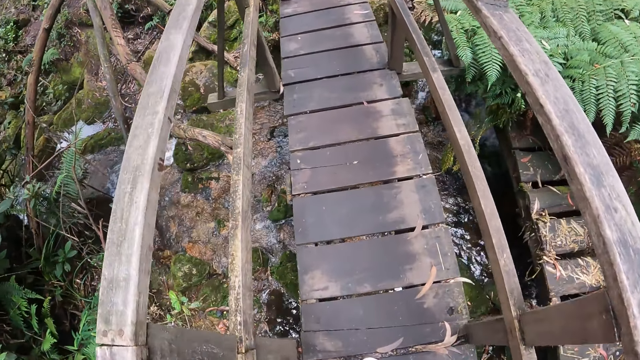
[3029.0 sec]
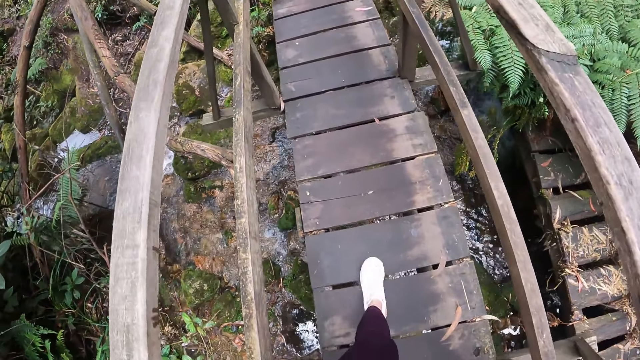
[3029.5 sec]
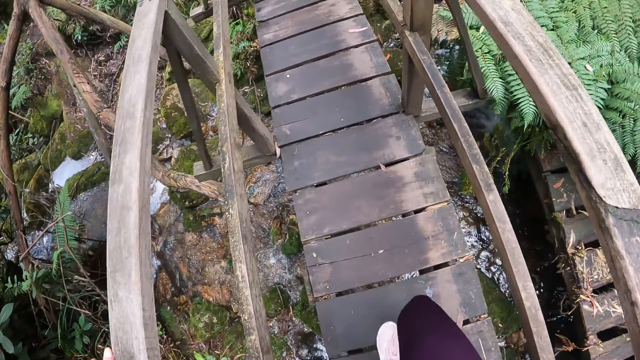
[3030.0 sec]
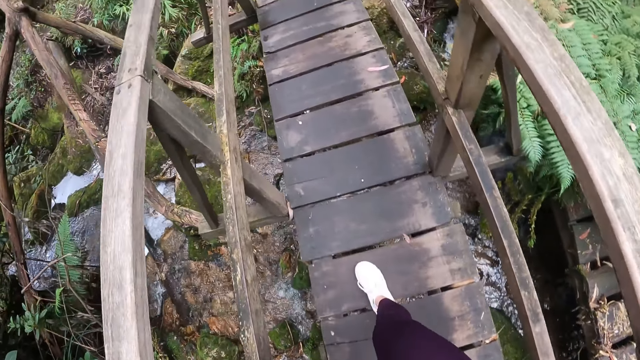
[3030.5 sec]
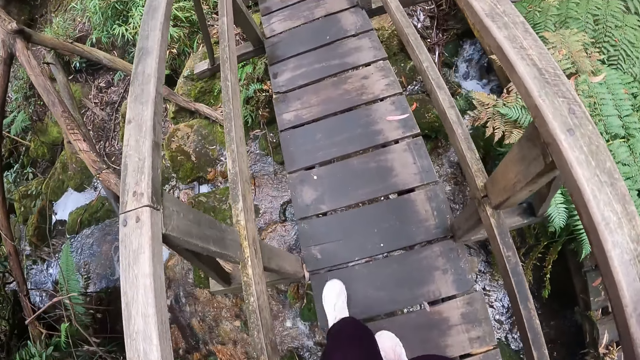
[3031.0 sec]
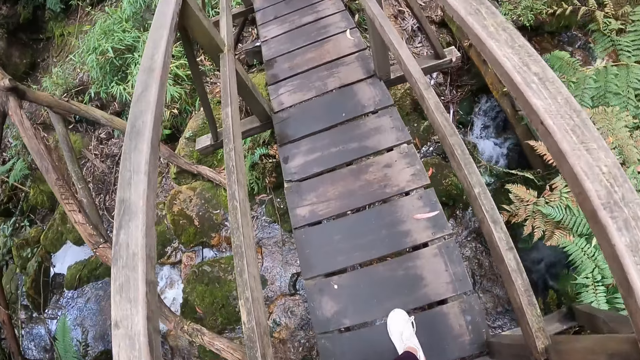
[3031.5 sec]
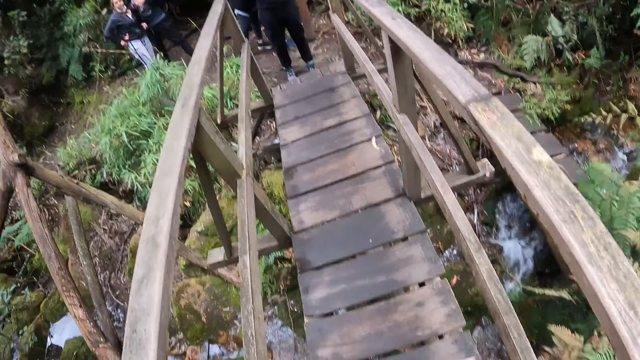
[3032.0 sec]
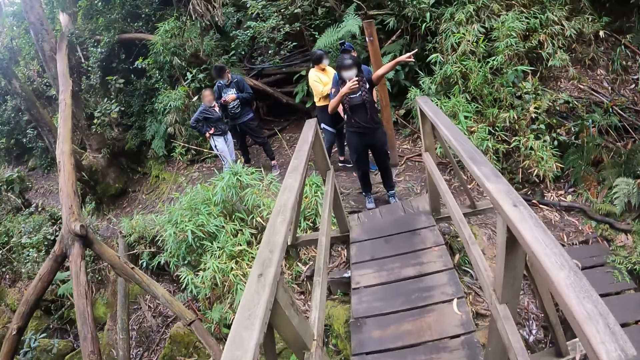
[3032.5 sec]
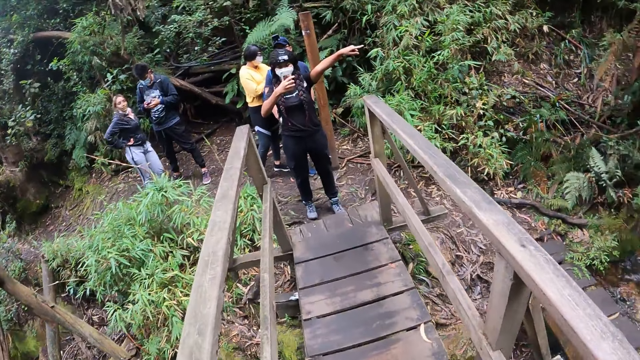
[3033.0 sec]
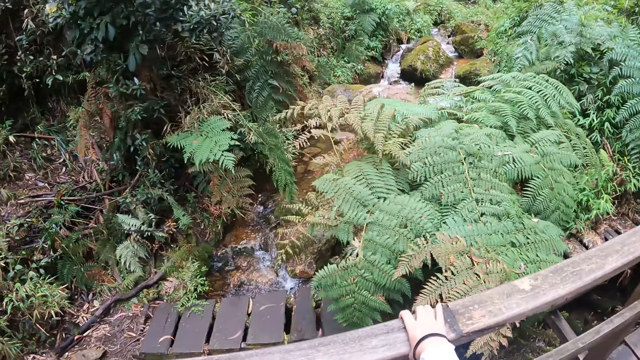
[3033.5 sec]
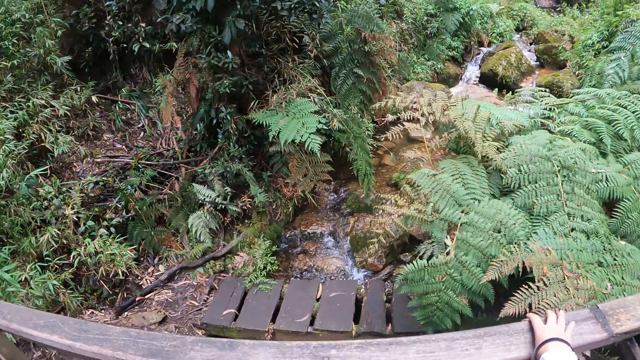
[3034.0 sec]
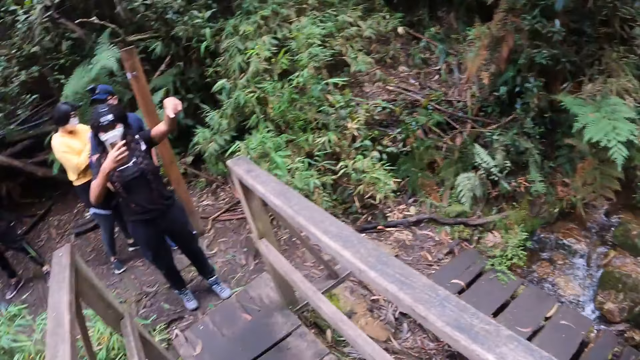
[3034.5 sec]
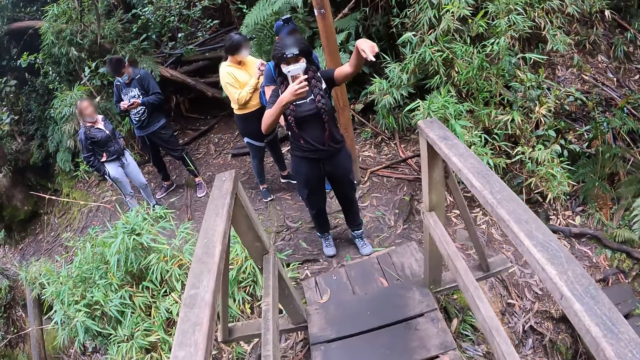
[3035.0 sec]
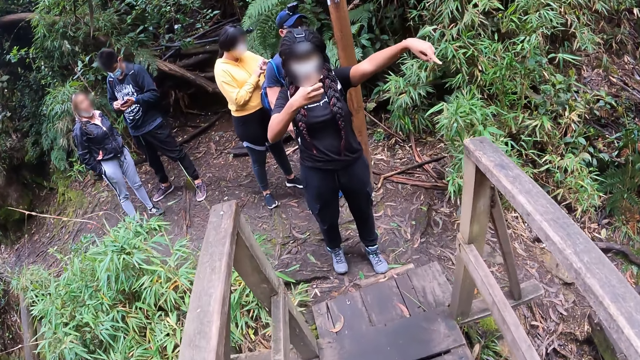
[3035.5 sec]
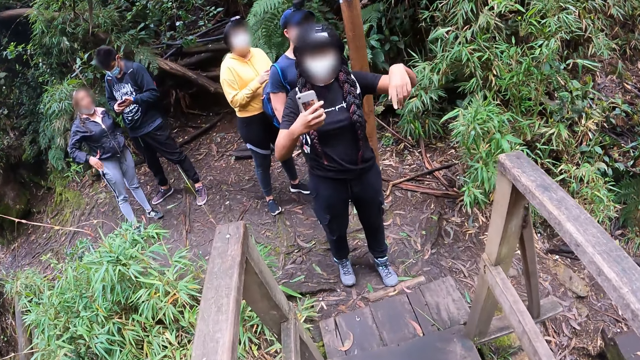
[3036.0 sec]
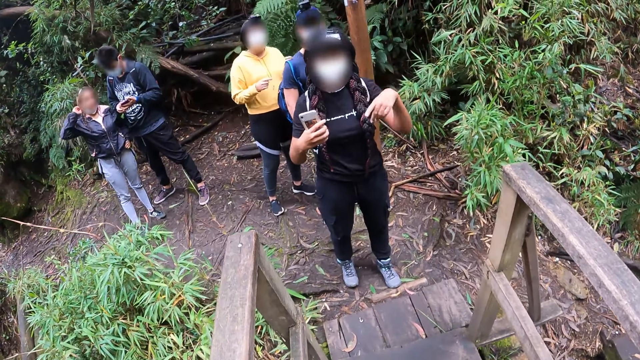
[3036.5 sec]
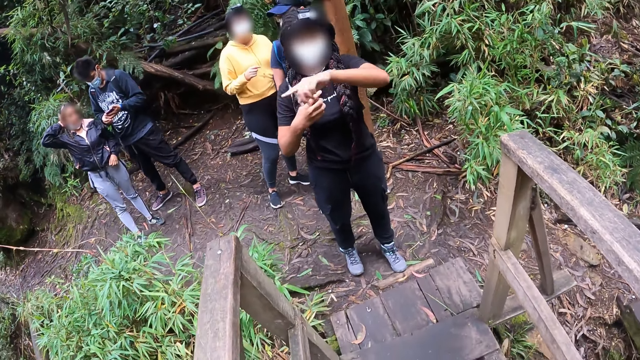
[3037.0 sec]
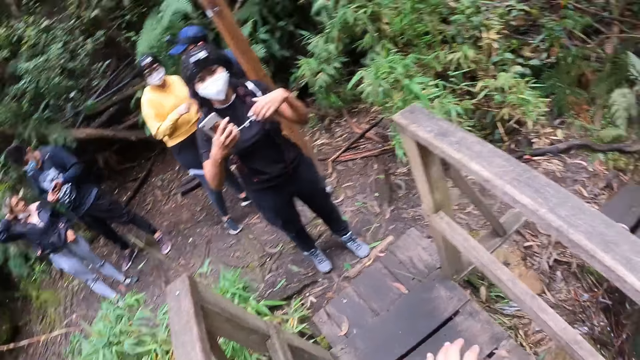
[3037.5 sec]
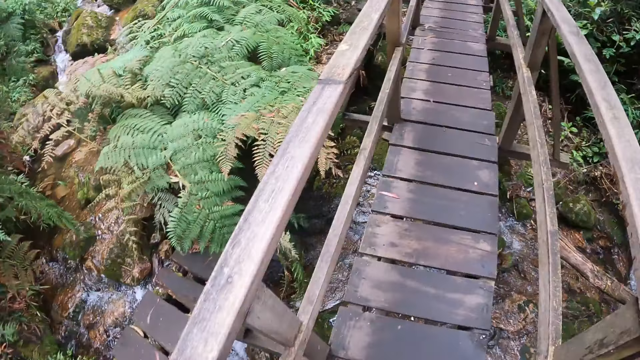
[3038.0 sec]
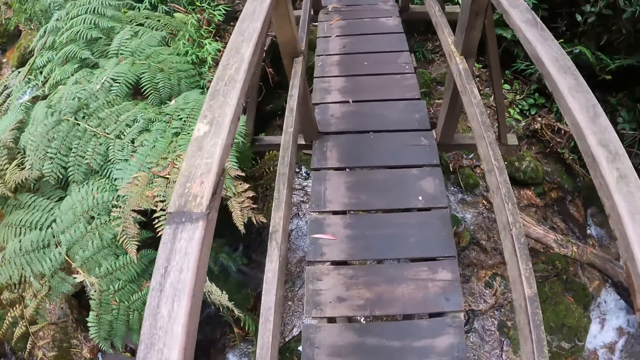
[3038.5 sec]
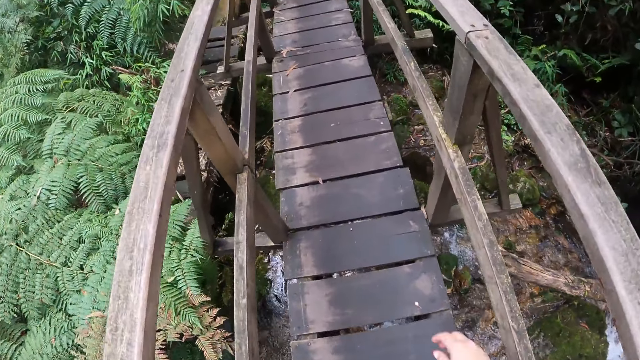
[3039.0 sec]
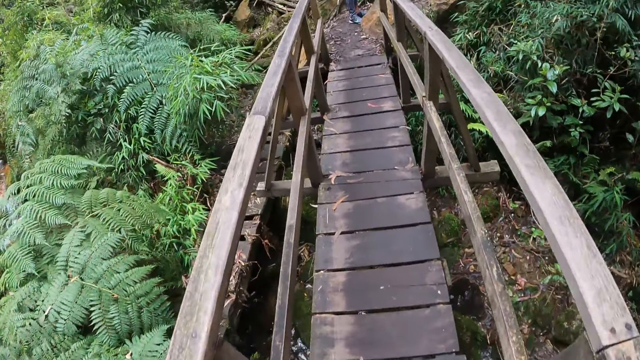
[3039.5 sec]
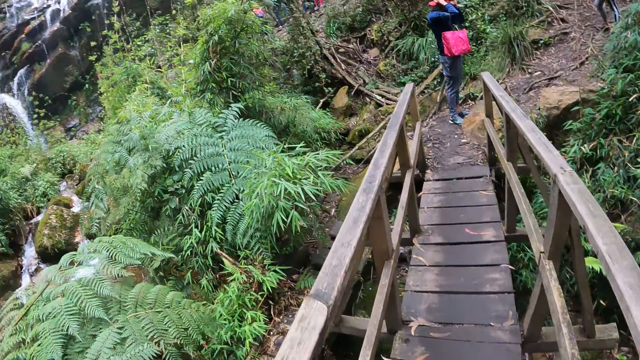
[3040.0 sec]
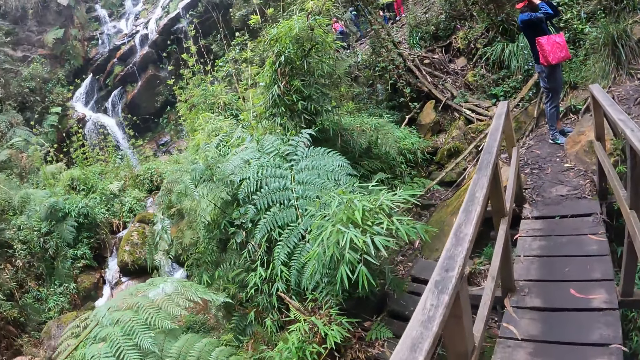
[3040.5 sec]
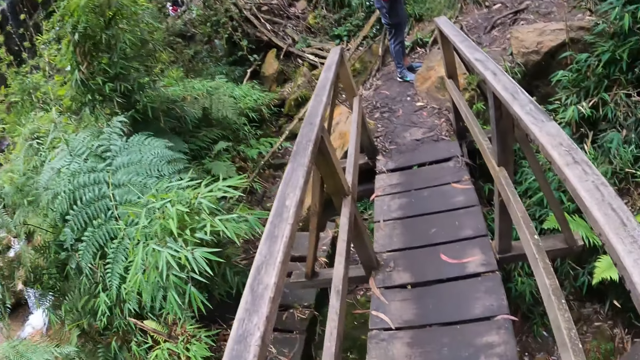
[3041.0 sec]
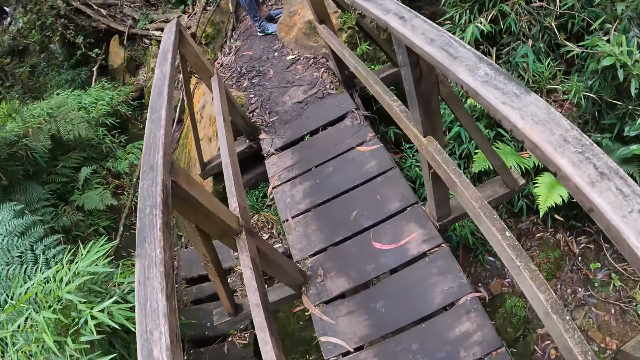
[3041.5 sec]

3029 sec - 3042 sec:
A woman operates the phone in her right hand. The woman takes a video. The camera wearer stares around. The woman instructs the camera wearer. The camera wearer walks on the bridge.

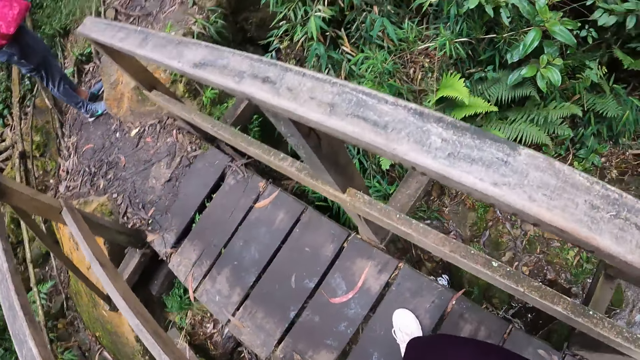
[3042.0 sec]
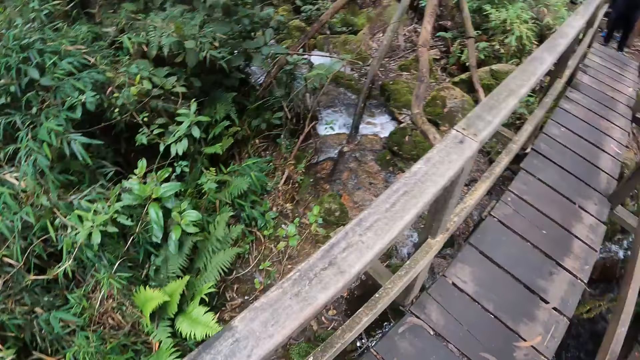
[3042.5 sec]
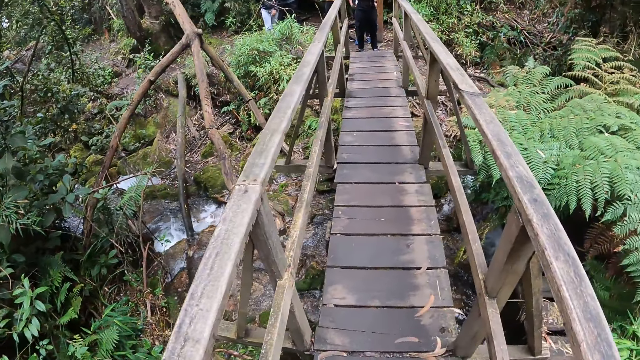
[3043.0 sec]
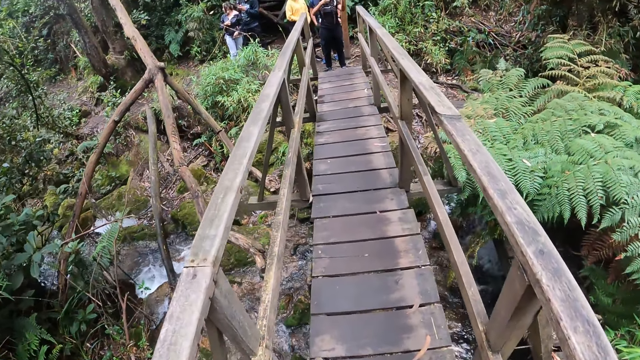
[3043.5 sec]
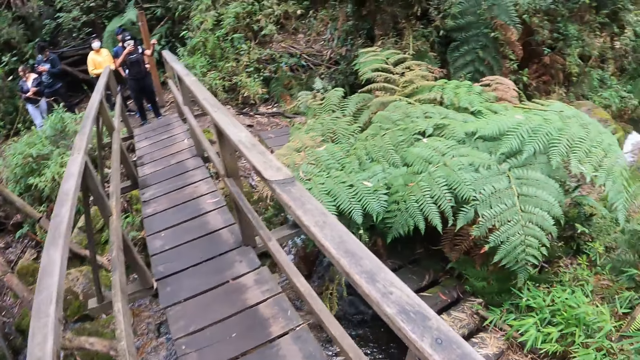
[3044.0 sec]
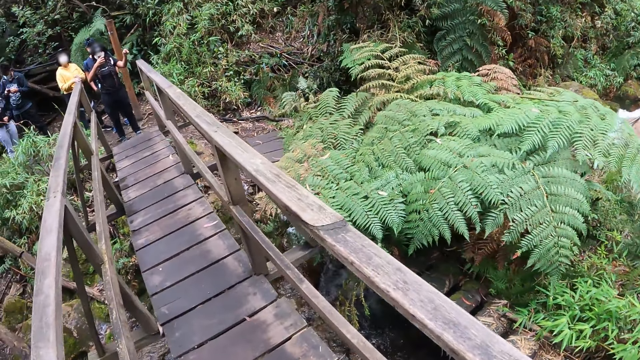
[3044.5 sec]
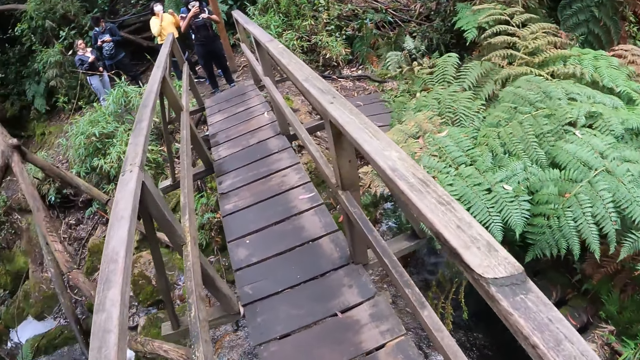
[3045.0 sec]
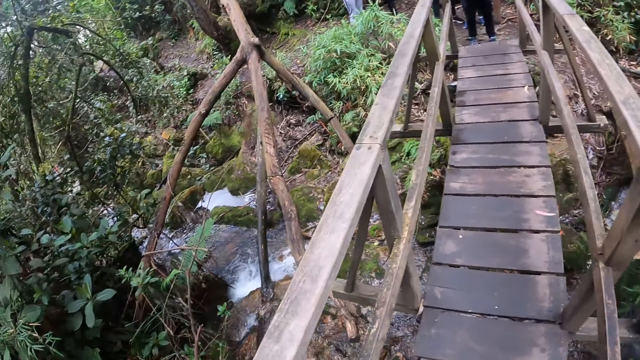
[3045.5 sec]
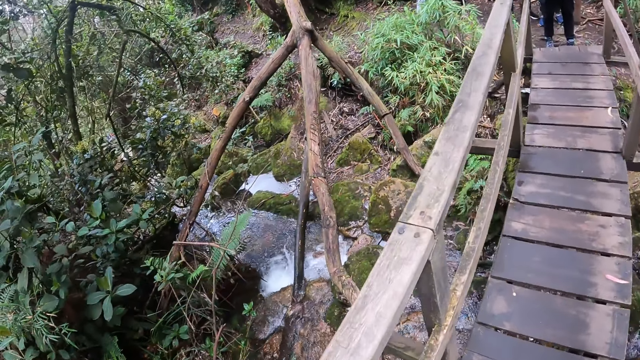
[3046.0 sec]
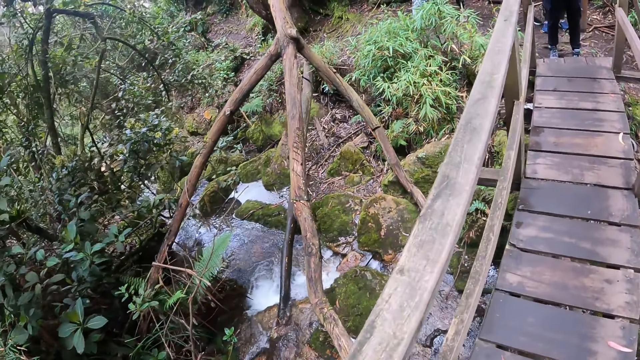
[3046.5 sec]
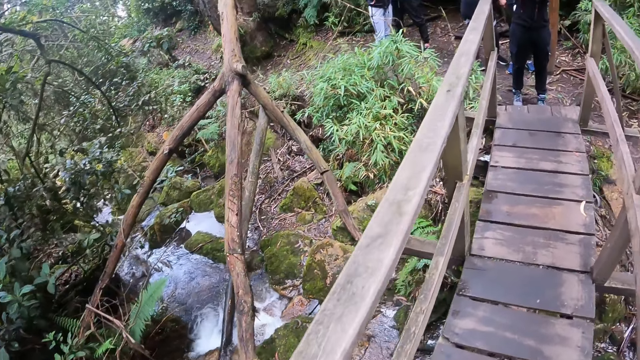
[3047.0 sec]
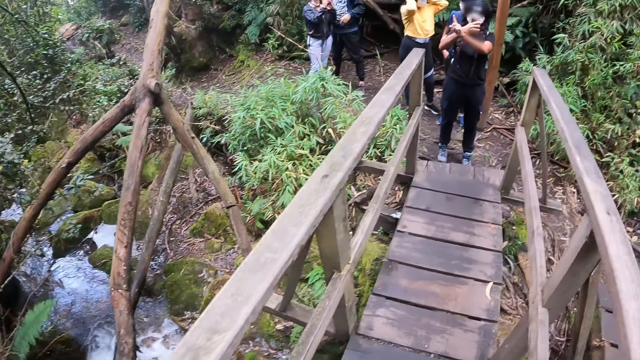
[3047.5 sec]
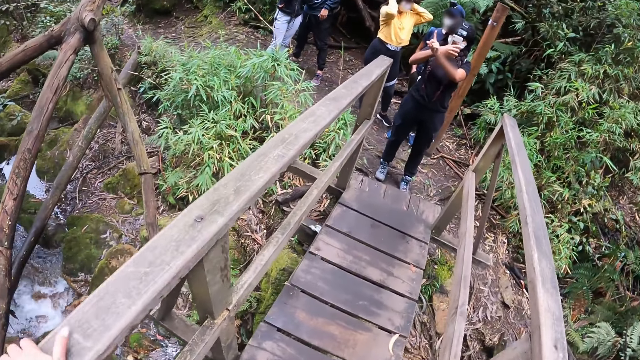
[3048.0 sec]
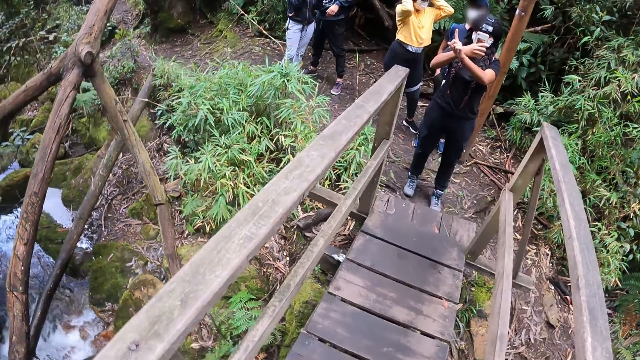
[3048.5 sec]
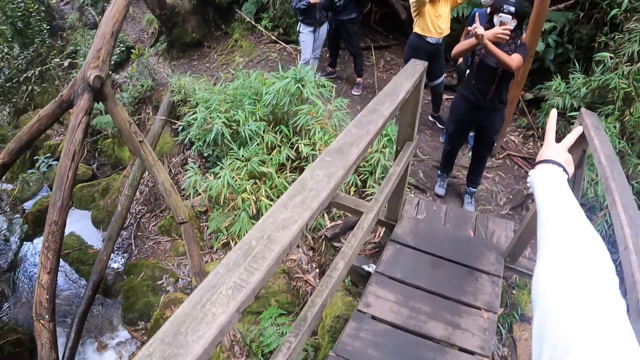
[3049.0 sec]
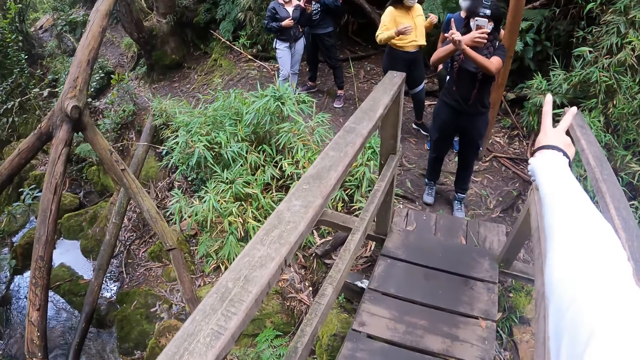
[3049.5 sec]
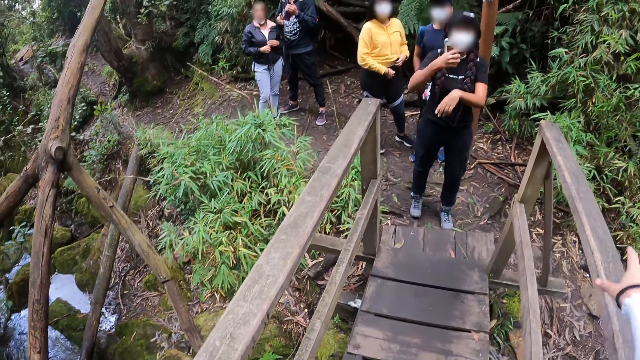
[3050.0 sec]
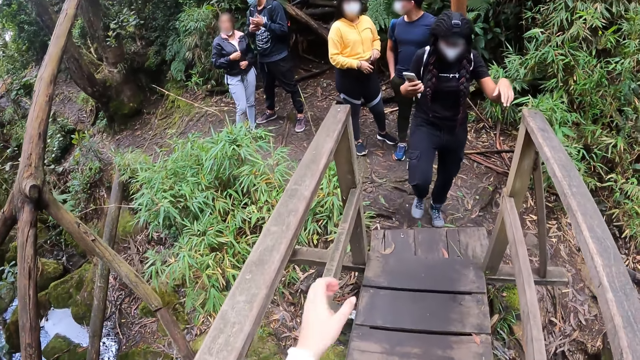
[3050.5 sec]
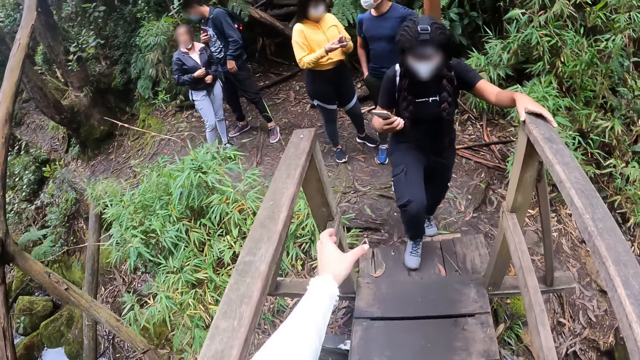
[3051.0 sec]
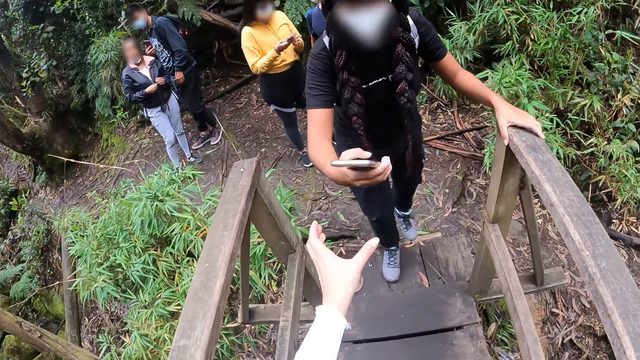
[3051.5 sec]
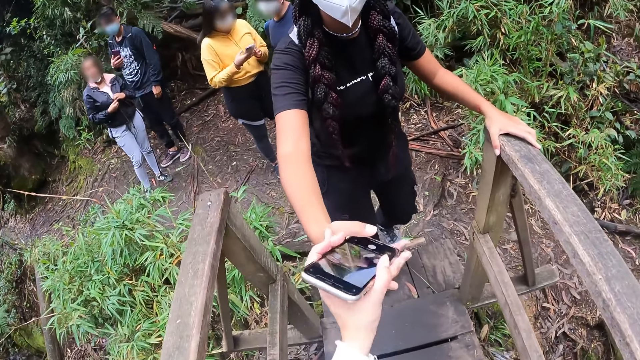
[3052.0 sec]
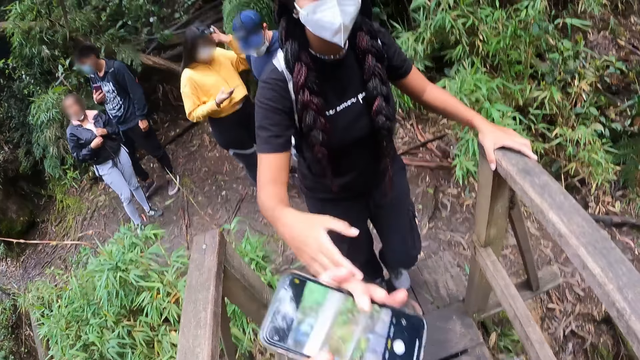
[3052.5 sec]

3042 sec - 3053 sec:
A woman takes a picture. The woman walks on the wooden bridge and holds the rail of the wooden bridge with her left hand. The camera wearer collects the phone from the woman with her left hand.
